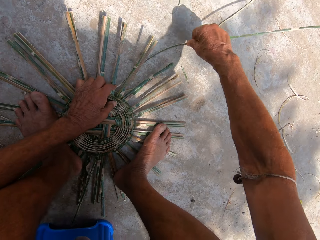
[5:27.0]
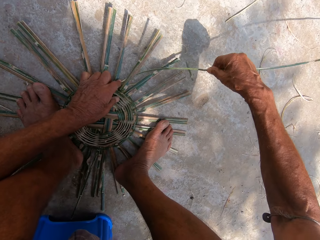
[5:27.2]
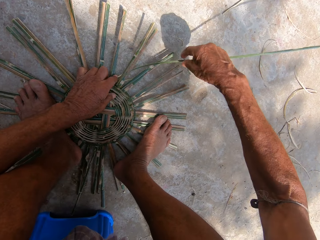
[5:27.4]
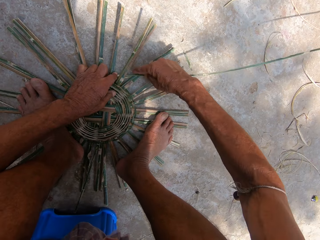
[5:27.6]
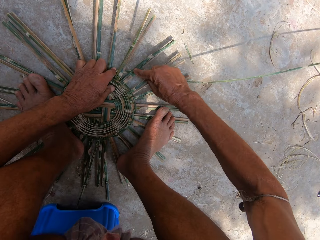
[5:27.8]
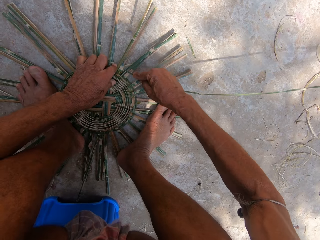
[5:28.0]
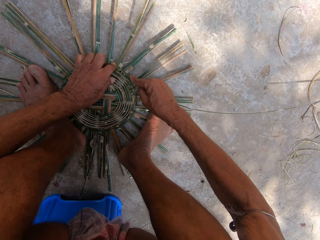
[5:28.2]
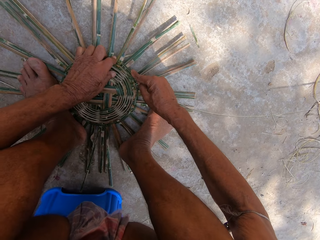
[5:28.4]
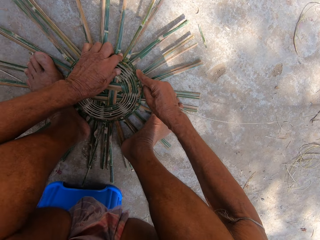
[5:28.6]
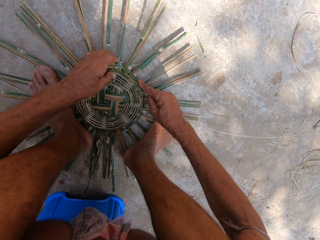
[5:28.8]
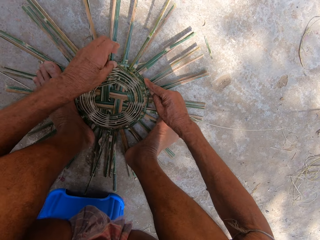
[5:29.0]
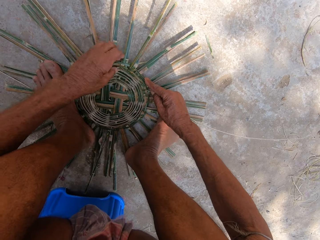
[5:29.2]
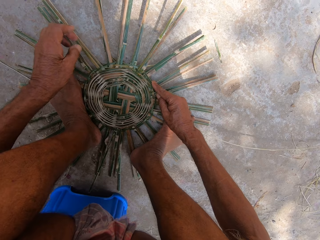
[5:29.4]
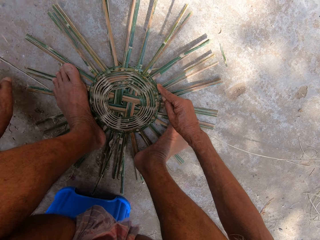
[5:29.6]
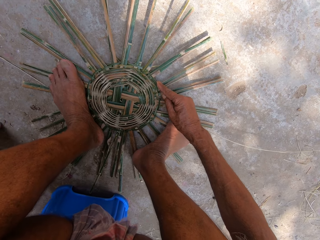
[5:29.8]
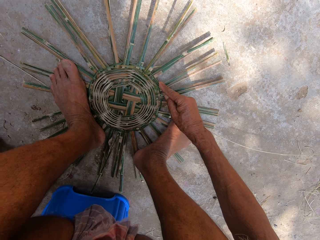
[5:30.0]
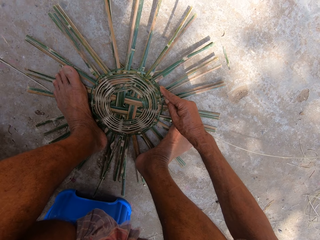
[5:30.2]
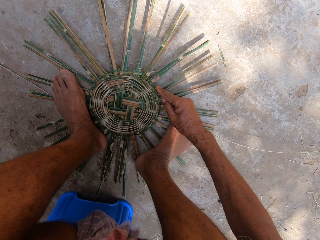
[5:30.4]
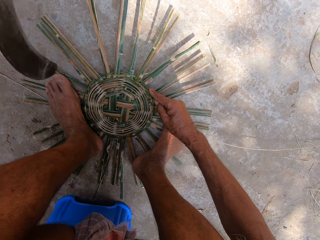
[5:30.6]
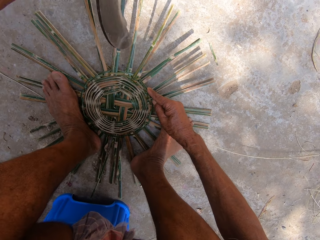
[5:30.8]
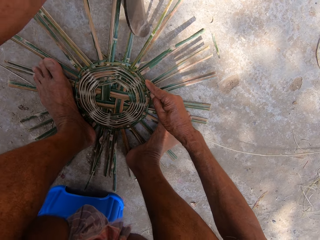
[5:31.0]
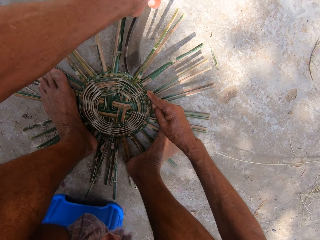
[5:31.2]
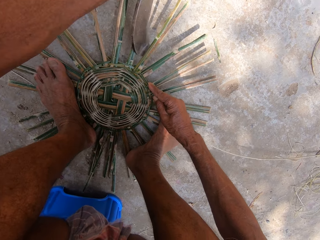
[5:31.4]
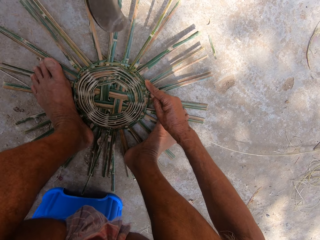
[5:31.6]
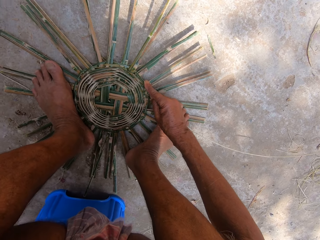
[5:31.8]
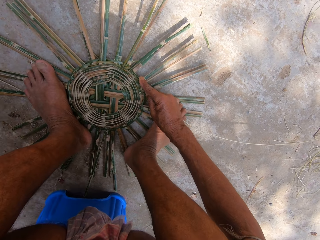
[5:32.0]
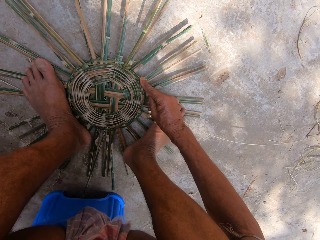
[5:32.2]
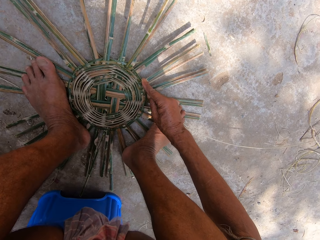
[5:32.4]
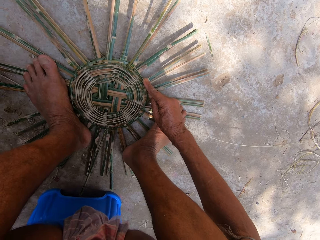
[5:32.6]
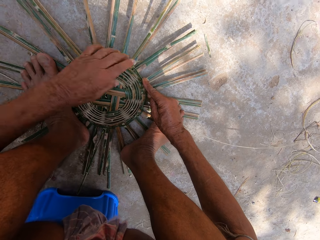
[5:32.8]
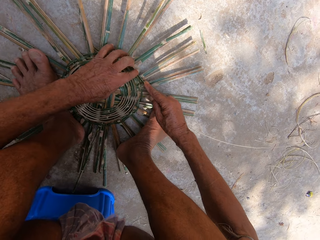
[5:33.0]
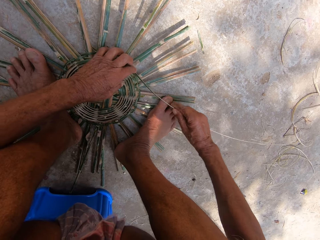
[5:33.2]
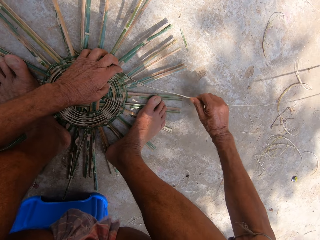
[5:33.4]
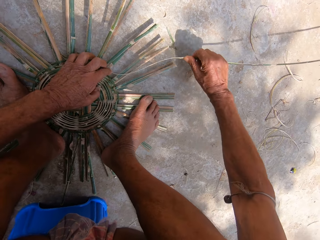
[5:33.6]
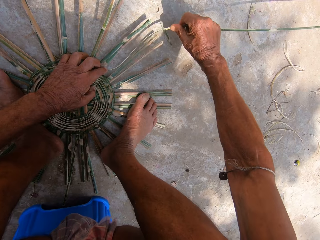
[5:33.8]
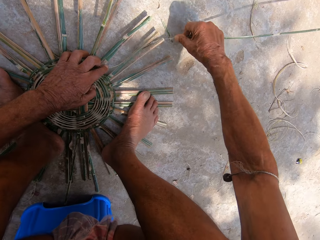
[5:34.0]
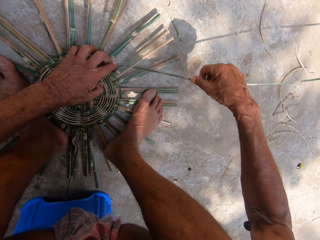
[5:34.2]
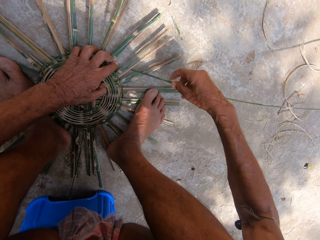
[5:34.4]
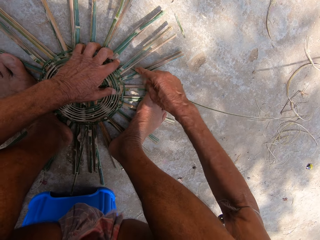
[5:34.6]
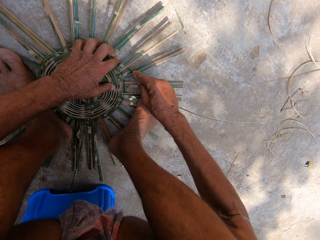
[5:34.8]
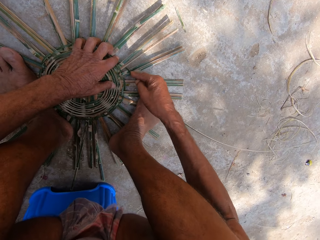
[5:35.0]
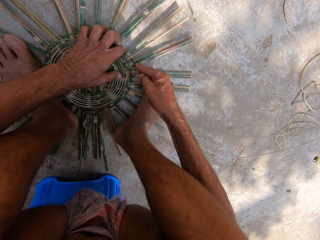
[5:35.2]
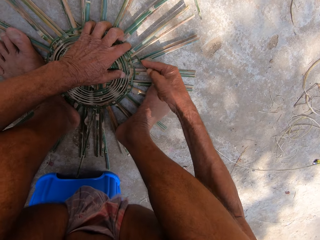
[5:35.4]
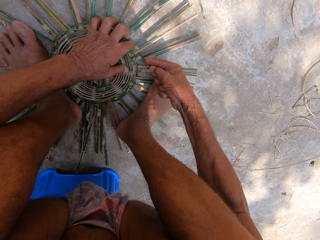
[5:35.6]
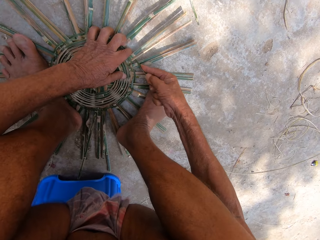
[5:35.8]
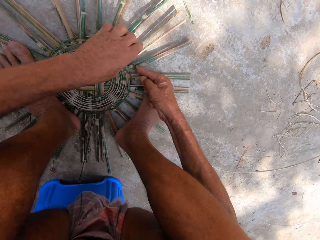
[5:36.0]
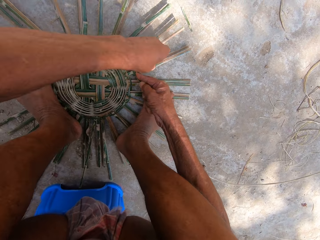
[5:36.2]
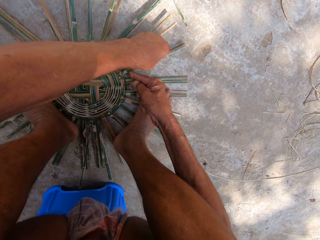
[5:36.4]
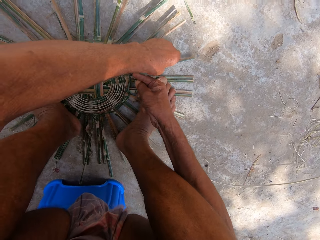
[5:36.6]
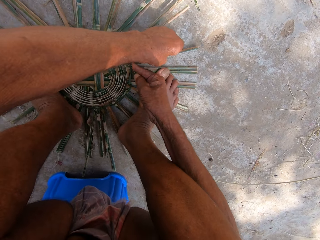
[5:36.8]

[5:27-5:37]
The camera wearer picks up the sickle from the floor with his left hand. He hits the basket on the floor with the sickle in his left hand. He drops the sickle on the floor with his left hand. He weaves the basket with bamboo strips on the floor with both hands.

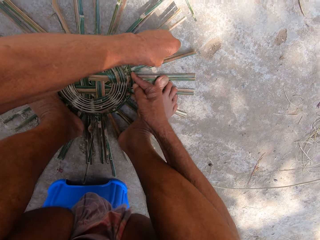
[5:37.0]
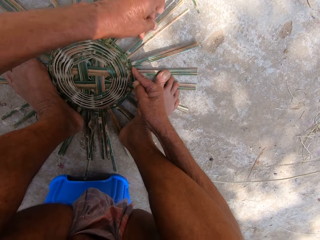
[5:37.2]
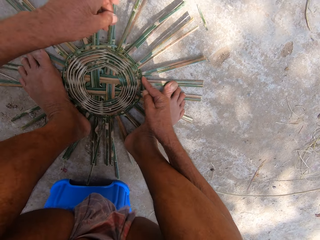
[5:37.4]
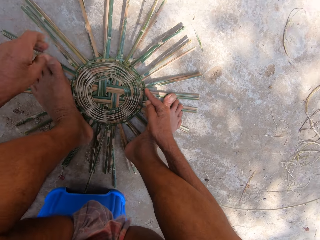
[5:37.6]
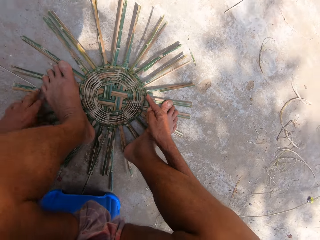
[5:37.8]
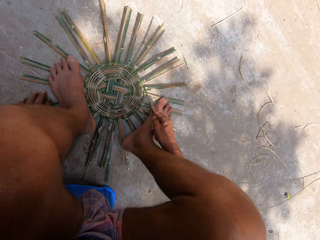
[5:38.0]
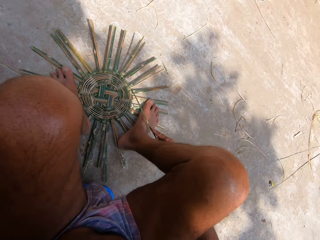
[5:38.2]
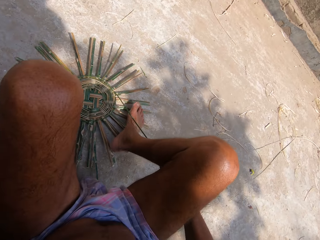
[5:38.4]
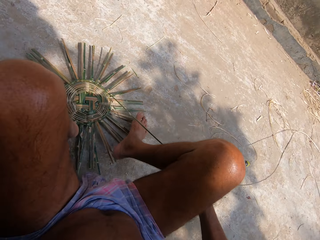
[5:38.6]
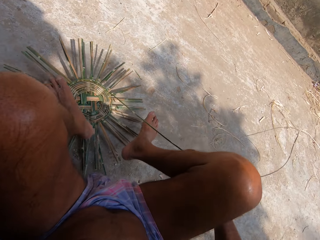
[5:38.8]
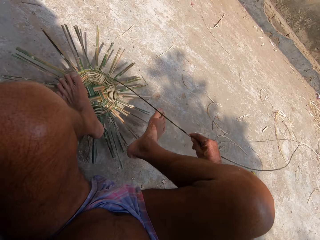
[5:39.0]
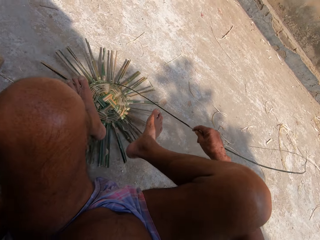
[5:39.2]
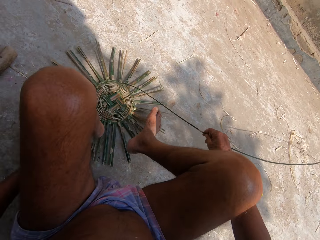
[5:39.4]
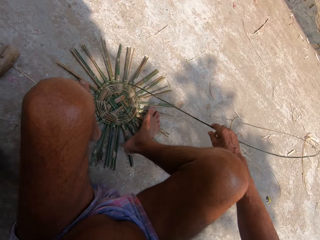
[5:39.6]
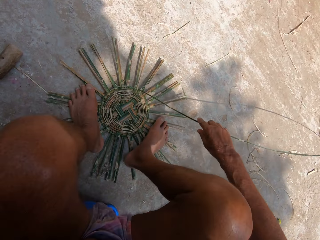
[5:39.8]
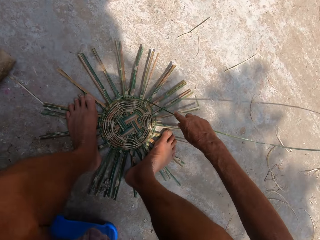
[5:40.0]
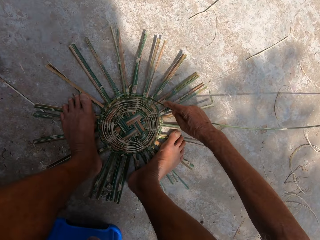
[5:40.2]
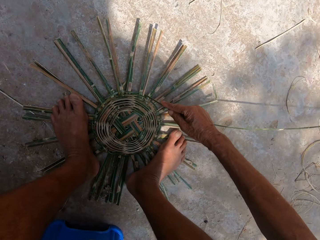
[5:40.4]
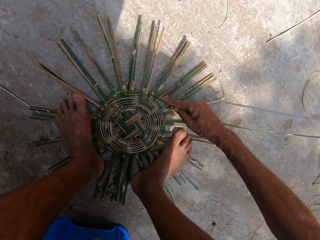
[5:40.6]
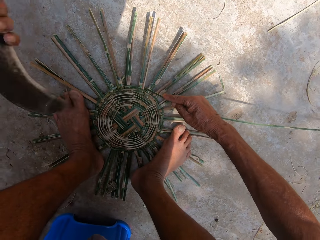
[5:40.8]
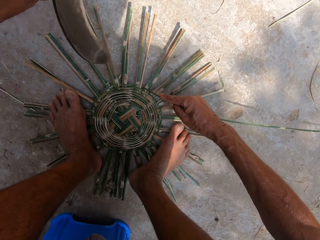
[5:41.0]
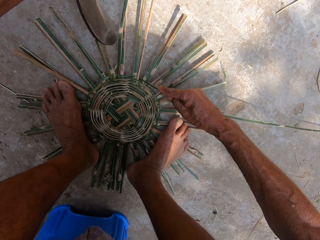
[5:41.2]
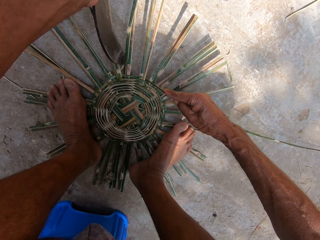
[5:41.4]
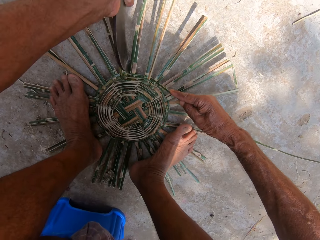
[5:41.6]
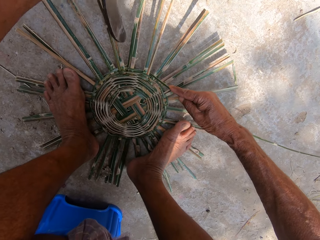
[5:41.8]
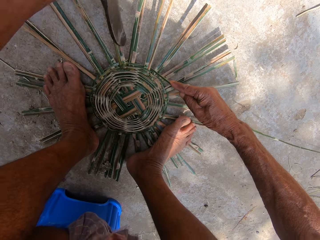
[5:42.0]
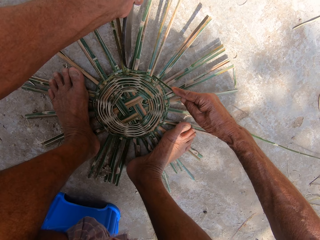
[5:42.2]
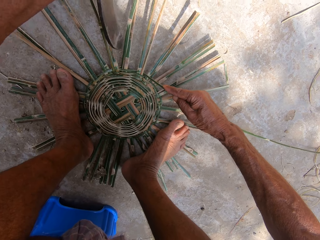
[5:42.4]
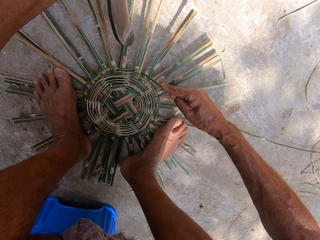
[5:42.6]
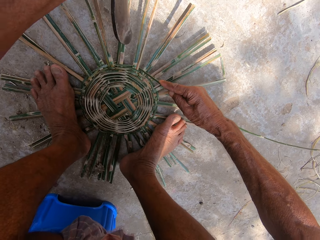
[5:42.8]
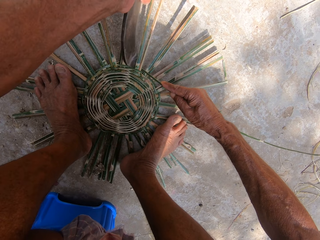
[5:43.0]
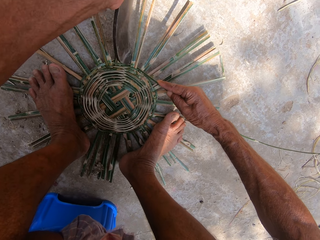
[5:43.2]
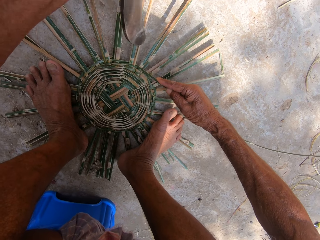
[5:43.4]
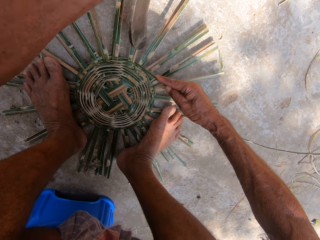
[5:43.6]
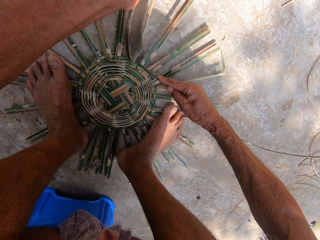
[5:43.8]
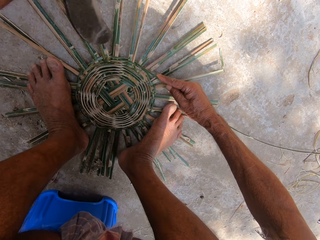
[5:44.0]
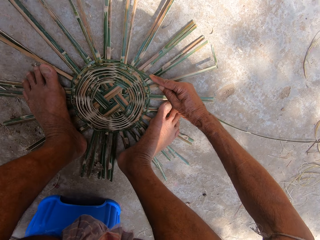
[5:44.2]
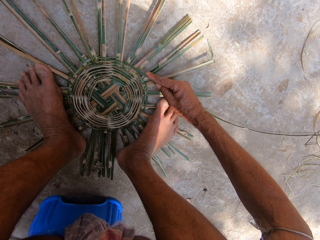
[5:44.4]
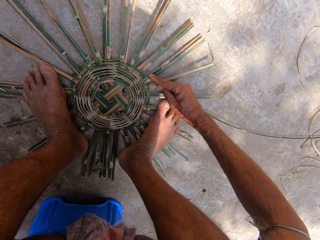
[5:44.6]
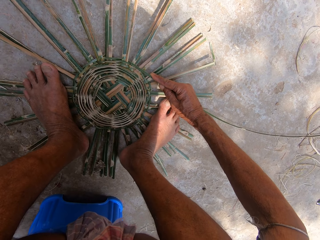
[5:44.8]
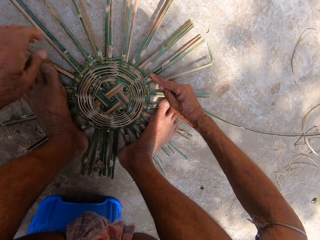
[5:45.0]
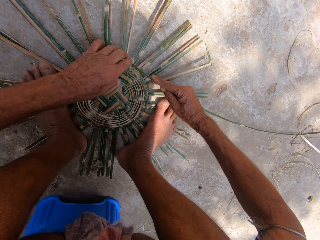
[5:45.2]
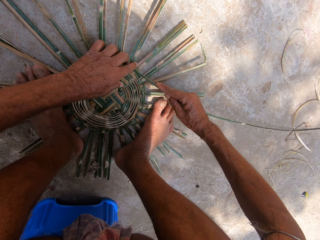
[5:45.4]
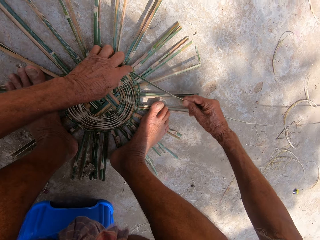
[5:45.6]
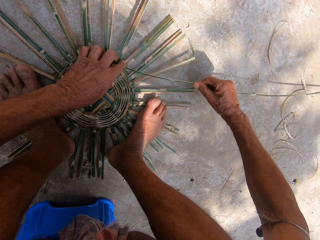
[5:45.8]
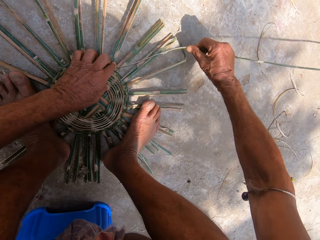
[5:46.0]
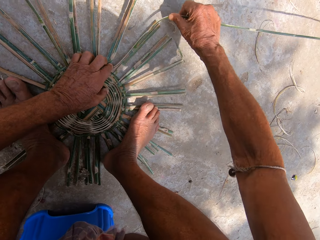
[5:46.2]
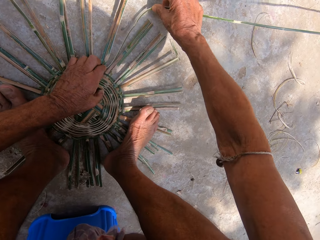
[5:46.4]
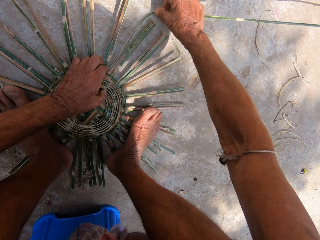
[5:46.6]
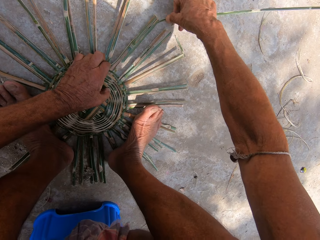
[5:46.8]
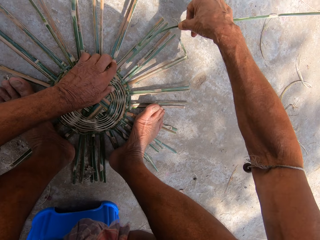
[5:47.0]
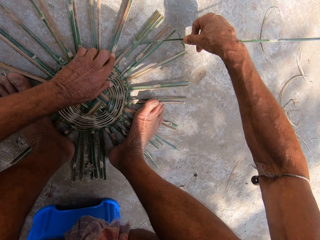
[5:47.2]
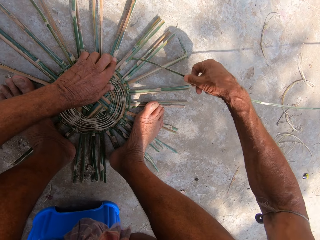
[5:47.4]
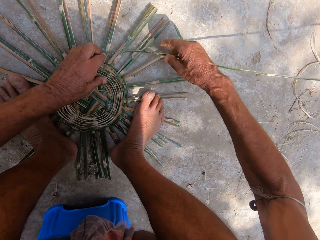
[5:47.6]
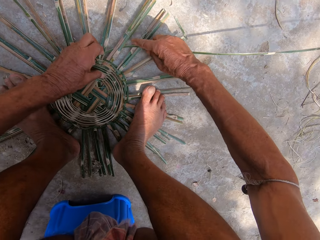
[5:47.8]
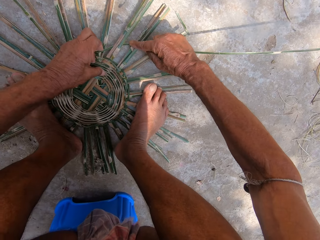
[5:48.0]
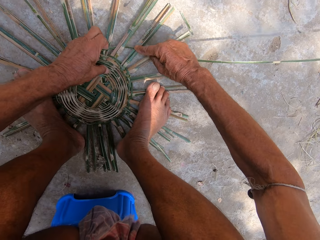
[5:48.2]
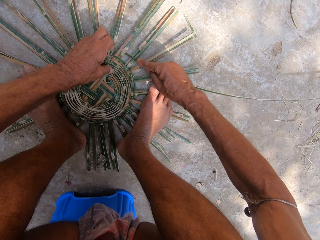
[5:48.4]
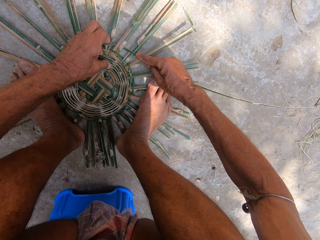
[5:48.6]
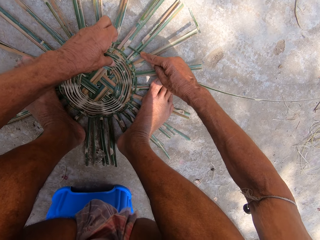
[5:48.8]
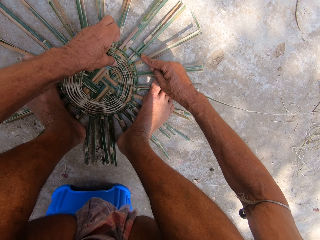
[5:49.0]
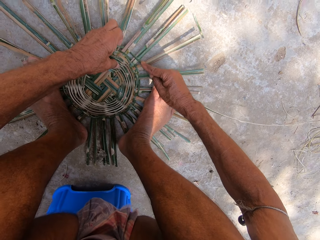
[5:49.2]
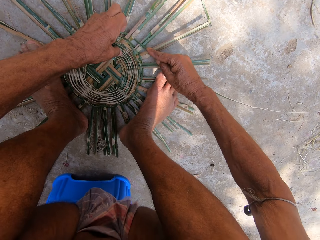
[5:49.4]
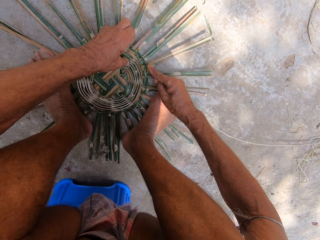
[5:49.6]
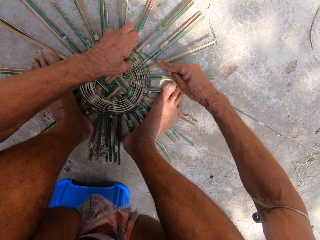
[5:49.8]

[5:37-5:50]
The camera wearer adjusts both legs on the basket on the floor. He adjusts the basket on the floor with his left hand. He picks up the sickle from the floor with his left hand. He hits the basket on the floor with the sickle in his left hand. He drops the sickle on the floor with his left hand. He weaves the basket with bamboo strips on the floor with both hands.
